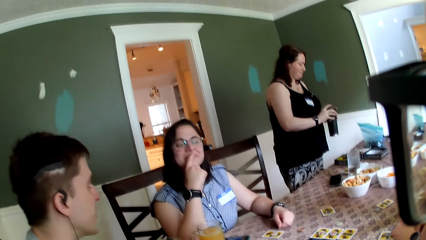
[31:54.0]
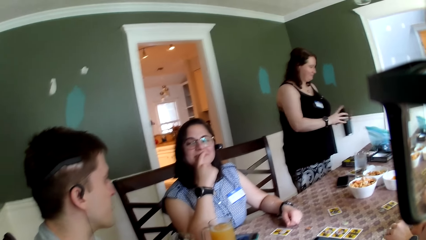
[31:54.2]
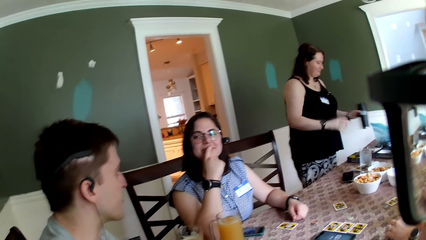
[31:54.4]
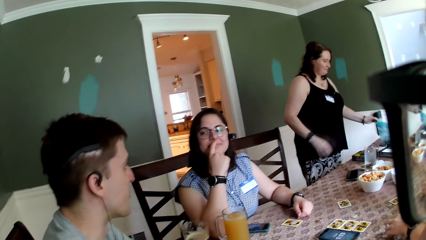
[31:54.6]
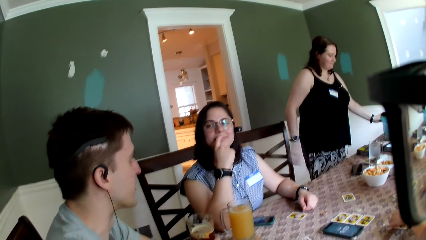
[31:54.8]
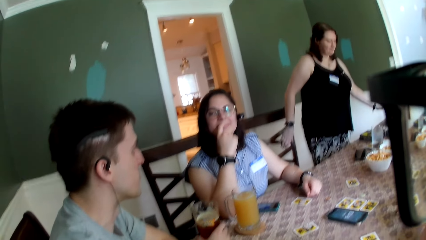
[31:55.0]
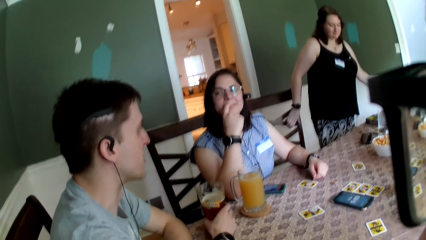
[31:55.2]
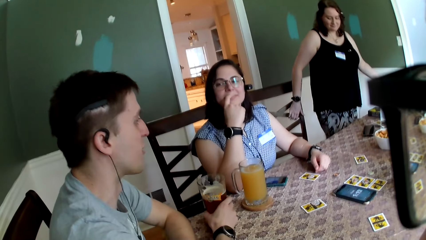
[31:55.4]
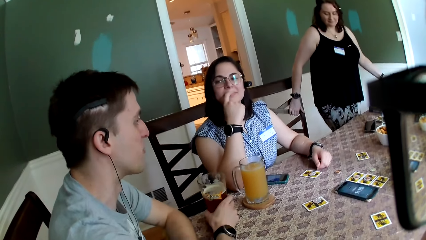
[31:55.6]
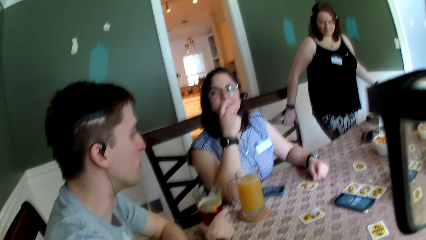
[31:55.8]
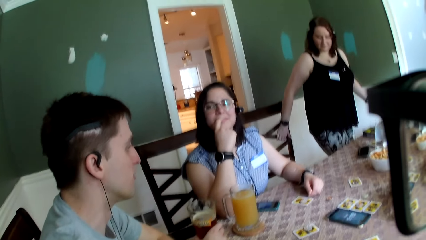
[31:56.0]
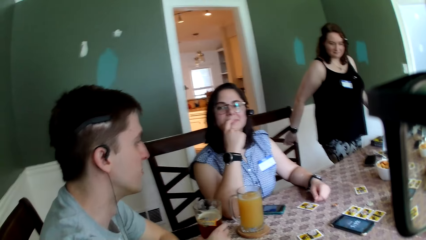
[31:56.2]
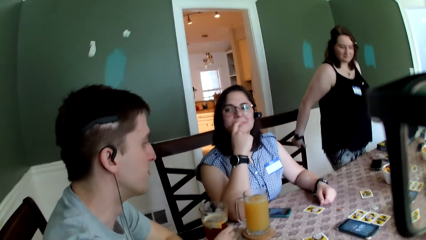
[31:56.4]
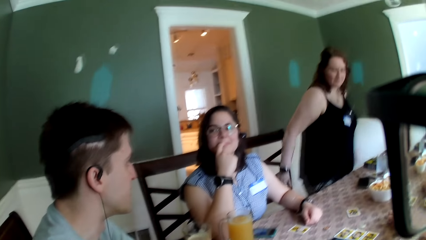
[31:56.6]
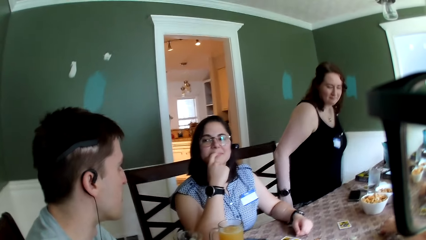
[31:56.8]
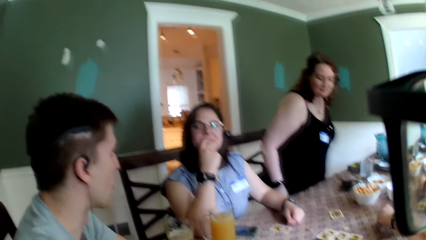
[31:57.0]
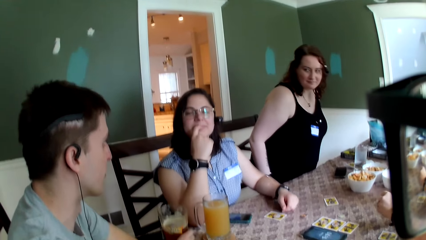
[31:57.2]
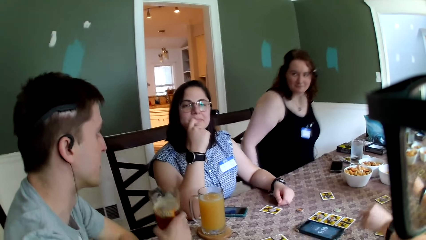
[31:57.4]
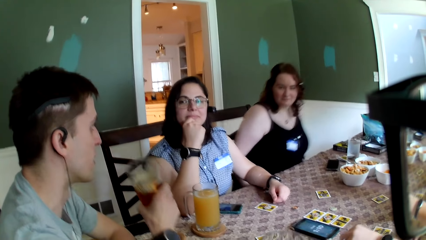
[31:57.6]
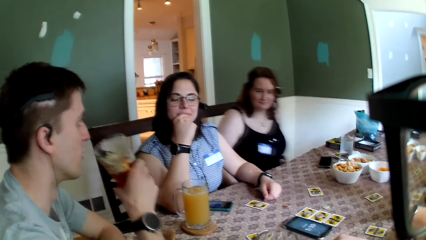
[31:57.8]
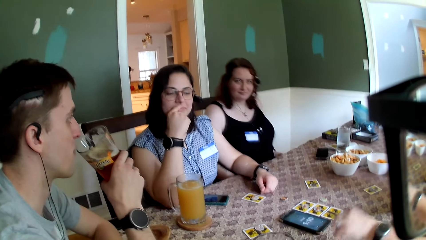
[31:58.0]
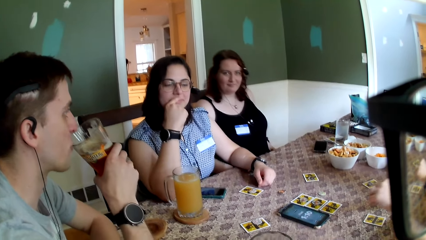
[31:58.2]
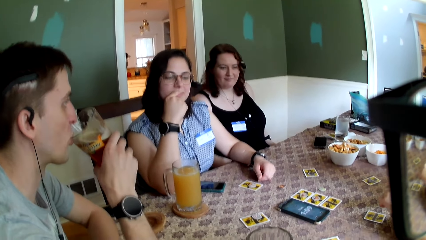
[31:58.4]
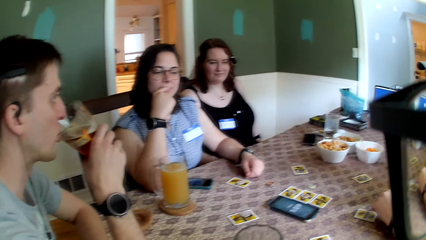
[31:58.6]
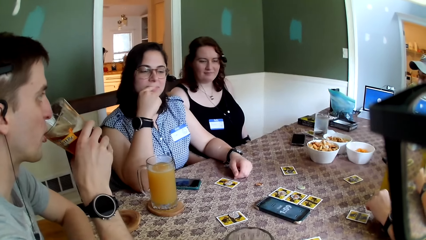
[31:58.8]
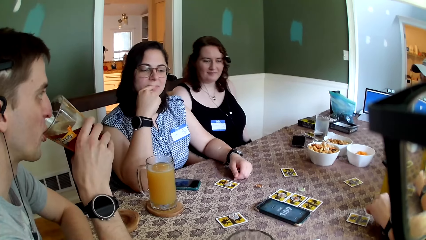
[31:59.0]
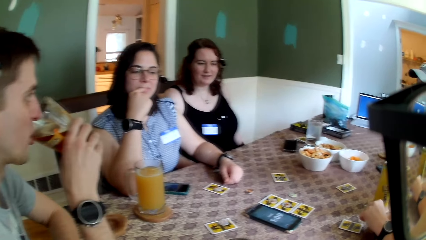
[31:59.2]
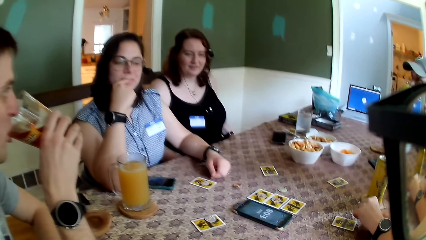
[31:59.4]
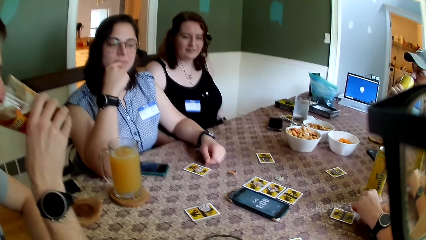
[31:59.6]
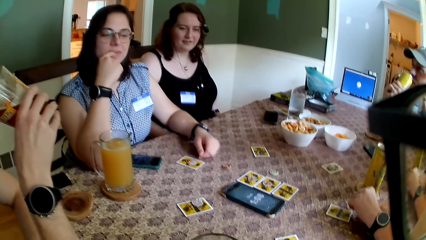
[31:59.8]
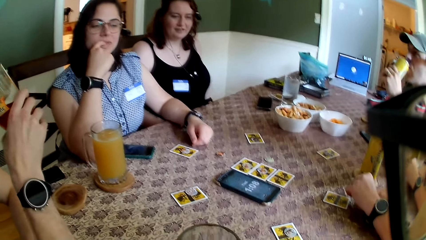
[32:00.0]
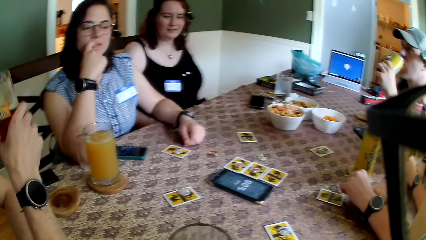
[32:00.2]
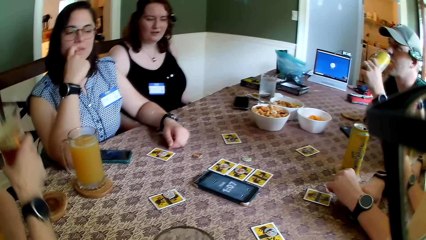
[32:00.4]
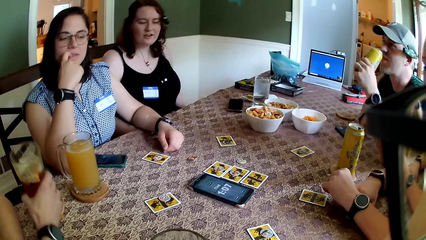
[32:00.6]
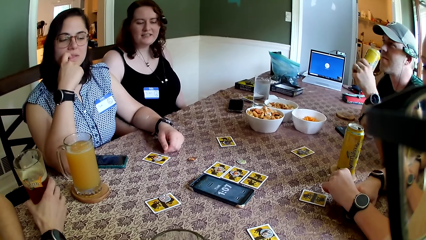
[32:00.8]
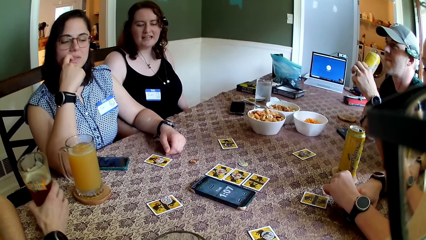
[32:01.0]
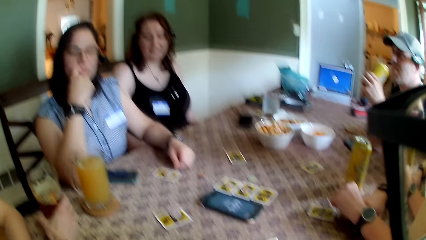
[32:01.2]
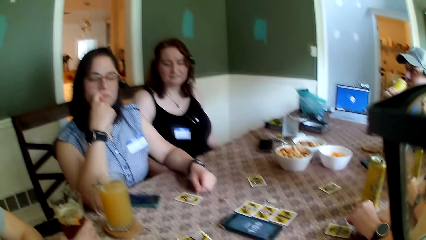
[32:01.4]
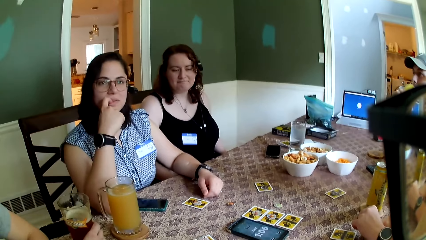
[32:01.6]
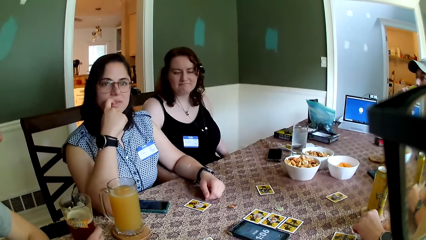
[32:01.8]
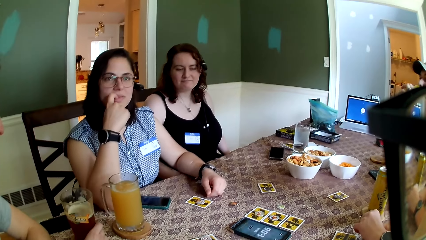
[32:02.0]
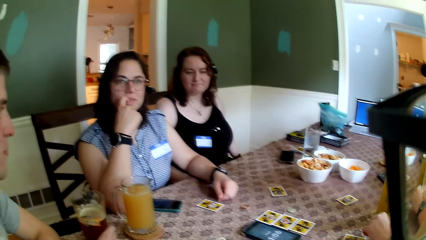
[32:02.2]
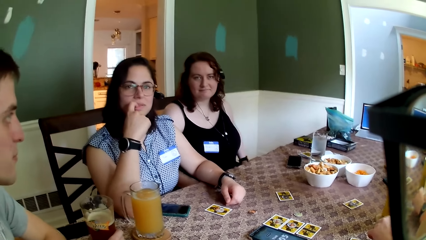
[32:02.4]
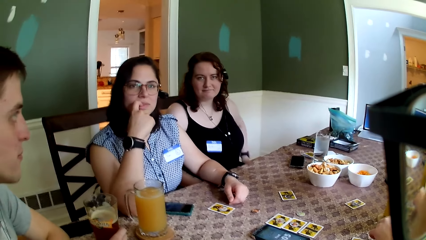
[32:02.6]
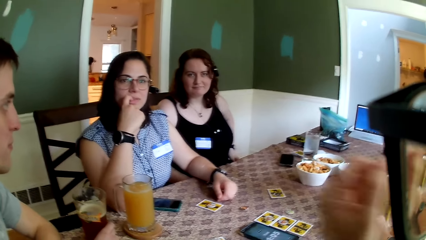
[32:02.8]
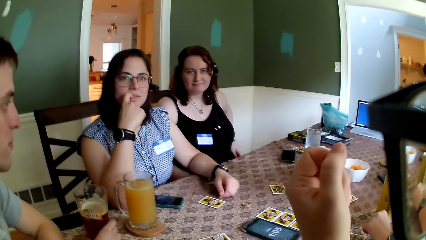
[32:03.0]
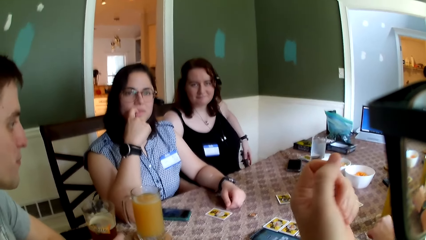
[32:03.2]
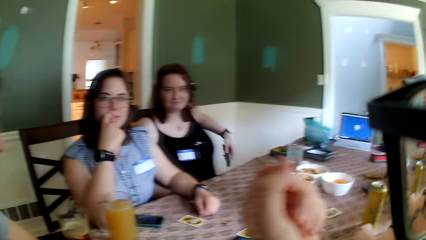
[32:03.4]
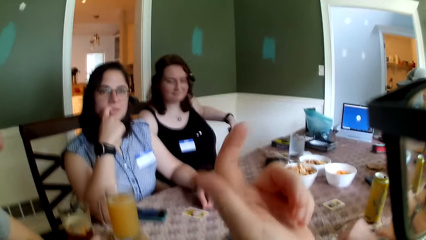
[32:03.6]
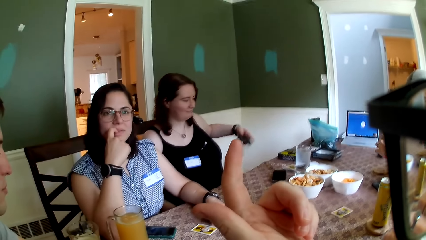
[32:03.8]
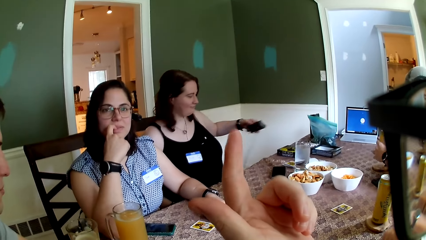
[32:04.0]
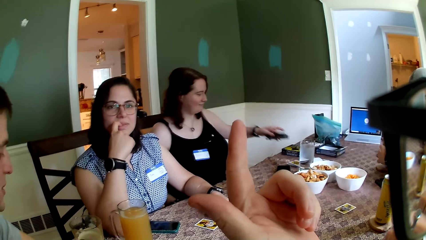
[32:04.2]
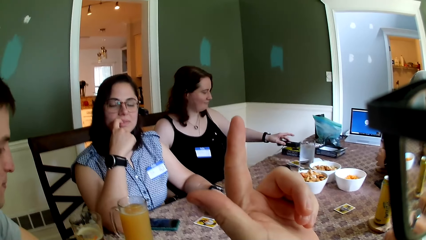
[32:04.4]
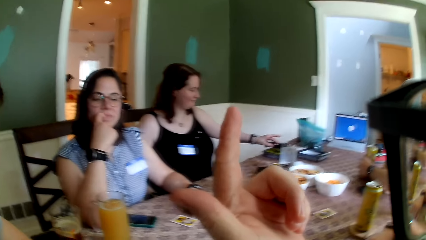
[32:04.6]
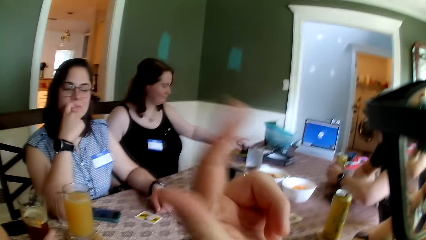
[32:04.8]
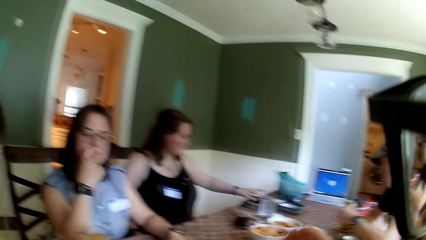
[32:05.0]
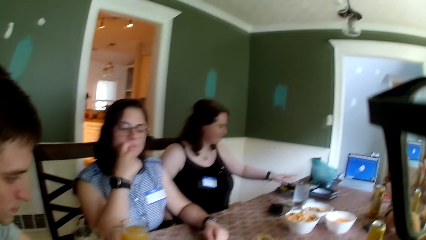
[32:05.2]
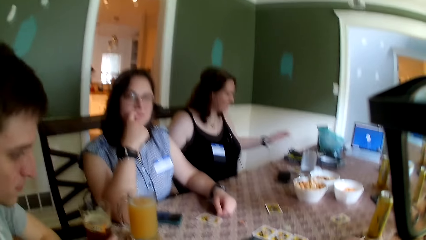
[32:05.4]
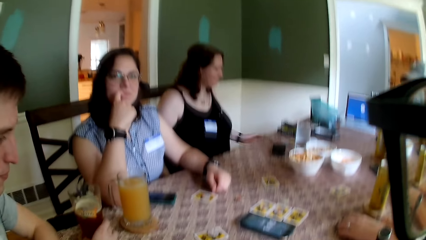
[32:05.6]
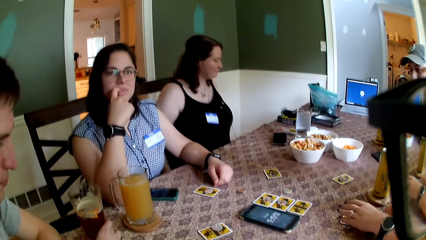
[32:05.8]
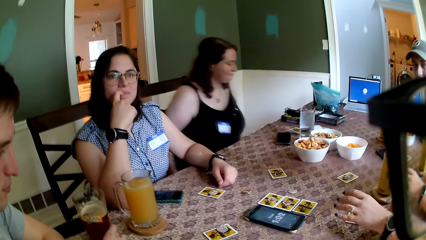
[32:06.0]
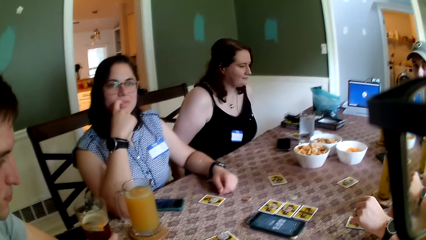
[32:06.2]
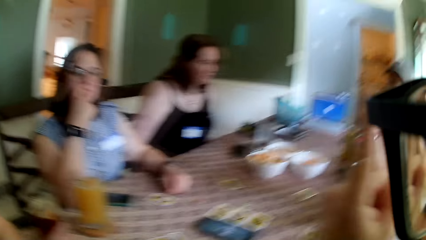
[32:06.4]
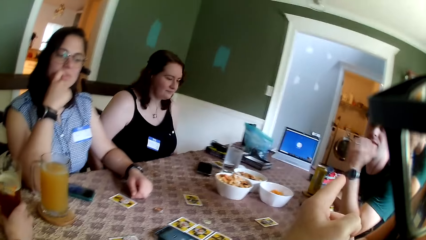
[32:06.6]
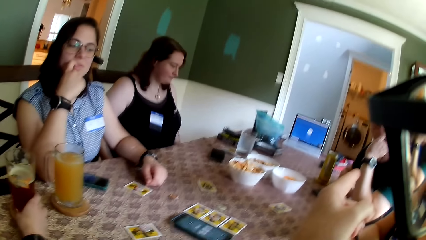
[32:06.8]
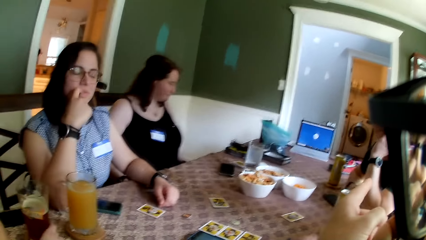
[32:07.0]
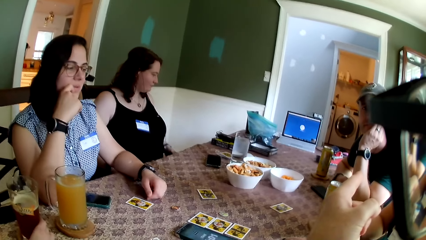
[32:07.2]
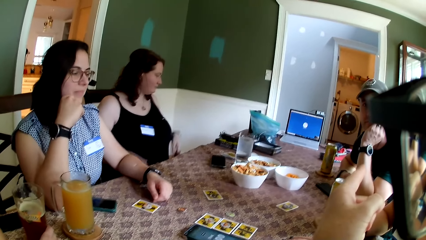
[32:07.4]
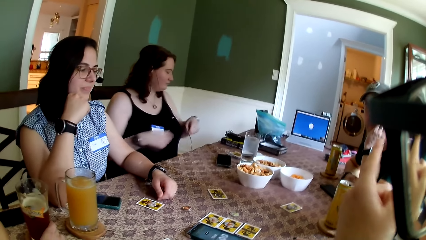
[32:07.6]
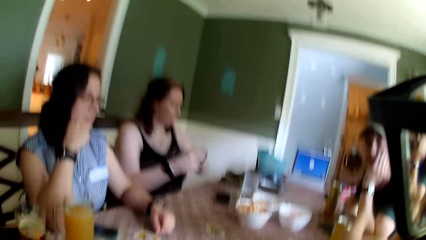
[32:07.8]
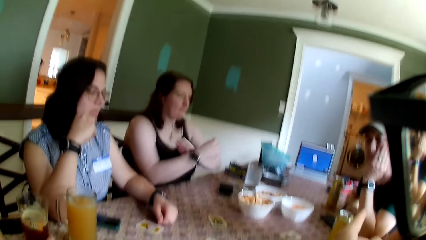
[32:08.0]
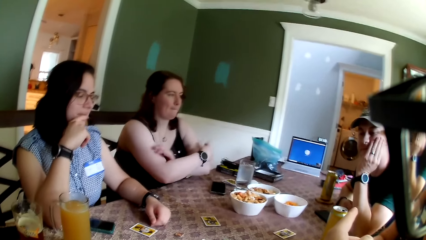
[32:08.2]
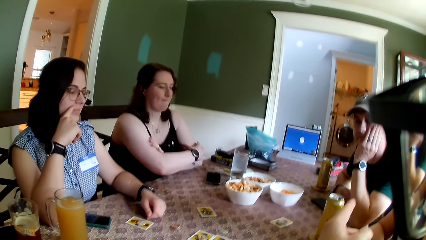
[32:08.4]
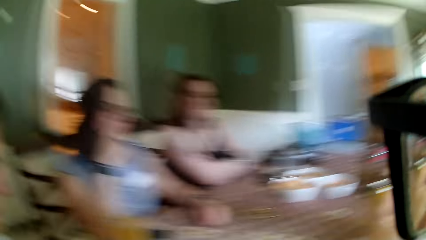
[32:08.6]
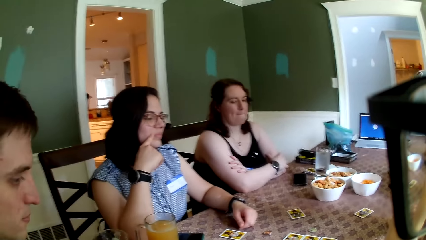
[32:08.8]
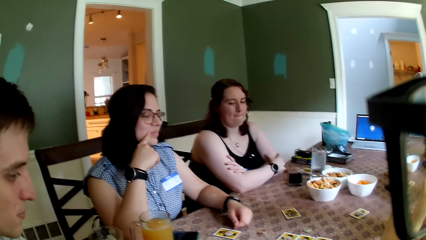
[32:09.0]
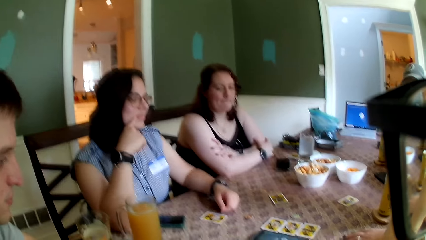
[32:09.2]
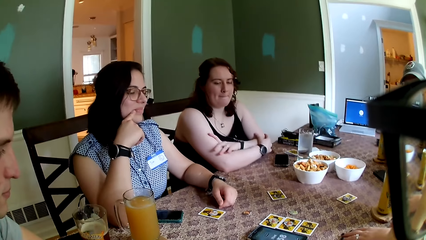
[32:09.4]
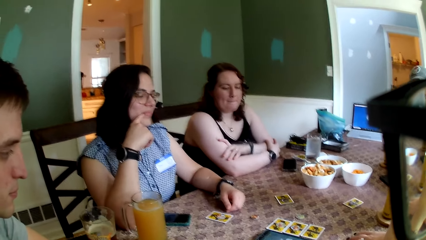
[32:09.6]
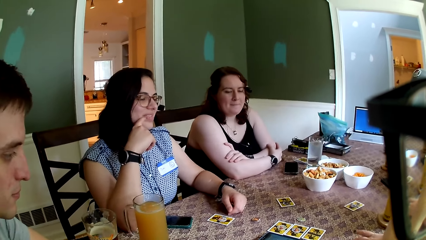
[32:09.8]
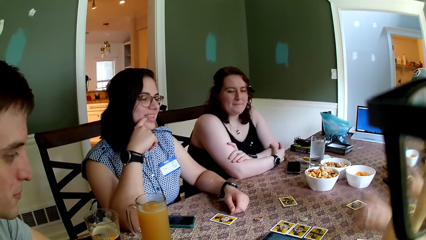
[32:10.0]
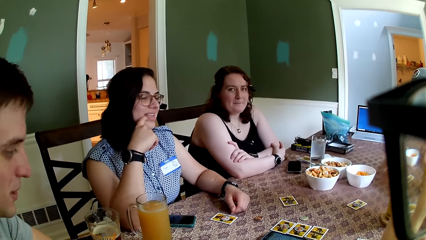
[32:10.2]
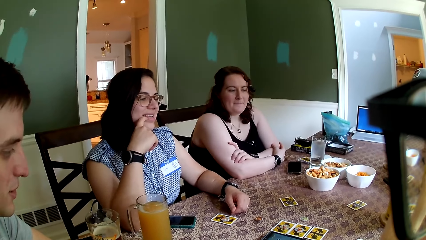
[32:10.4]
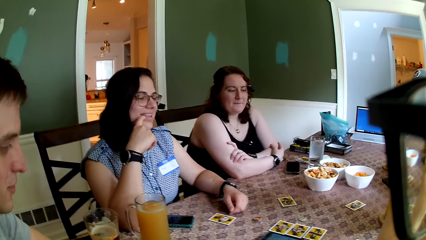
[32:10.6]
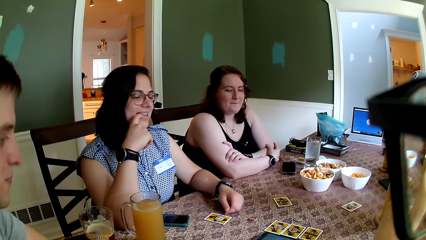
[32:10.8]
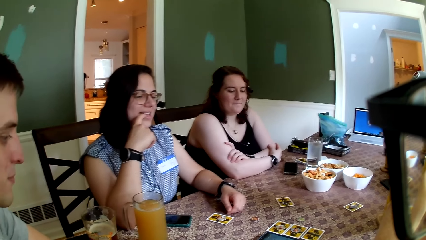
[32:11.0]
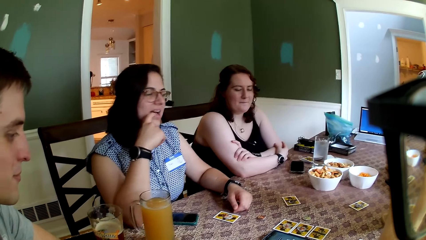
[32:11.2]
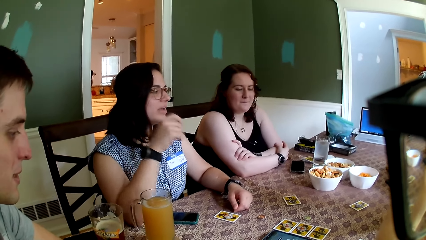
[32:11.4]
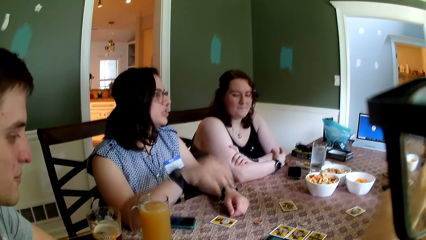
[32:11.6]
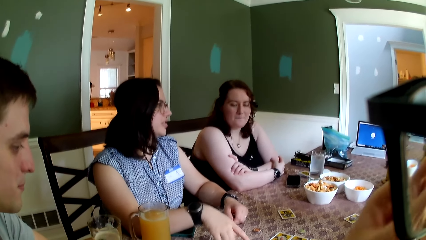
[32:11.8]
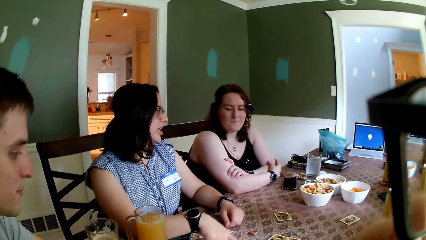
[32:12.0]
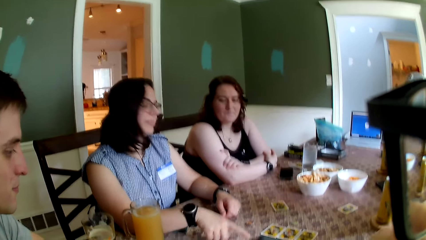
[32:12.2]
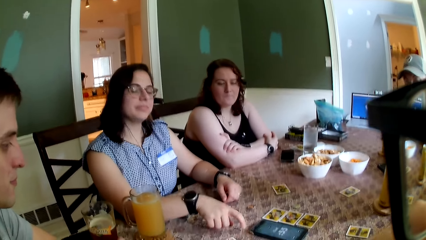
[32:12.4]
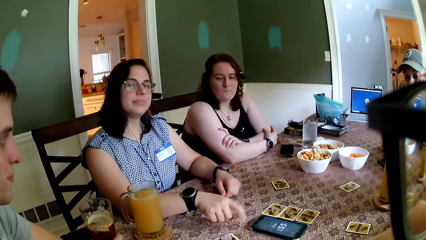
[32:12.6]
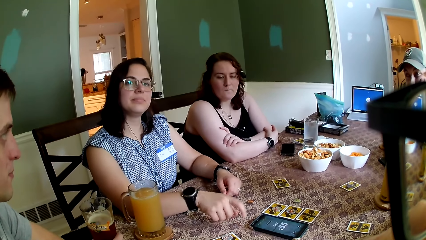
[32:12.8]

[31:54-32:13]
The woman drops the flask on the table with her left hand, adjusts a chair with her right hand and sits on the chair. A man picks up a glass cup from a coaster on the table with his right hand. Another woman drops a token on a card on the table with her left hand. The man drinks beer from the glass cup with his right hand. Another man drinks beer from a can with his left hand. The first man drops the glass cup on a coaster on the table with his right hand. The camera wearer looks around. The first woman drops a phone on the table with her left hand, adjusts the chair with both hands and places both hands on the table. The camera wearer converses with a third man.
